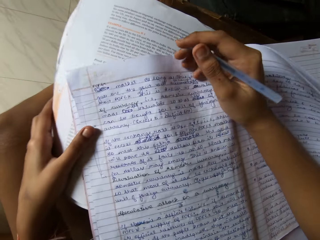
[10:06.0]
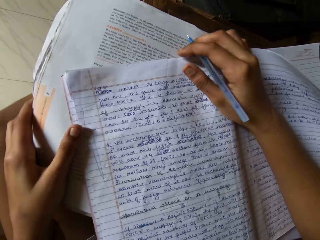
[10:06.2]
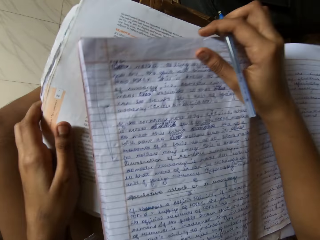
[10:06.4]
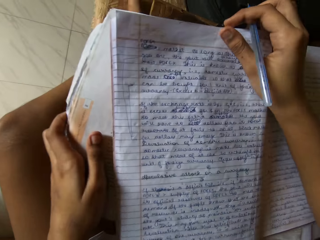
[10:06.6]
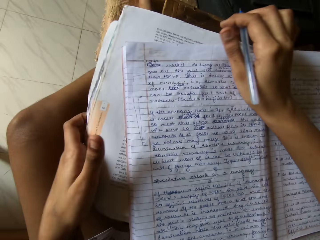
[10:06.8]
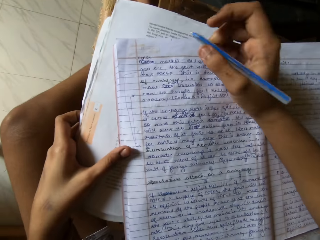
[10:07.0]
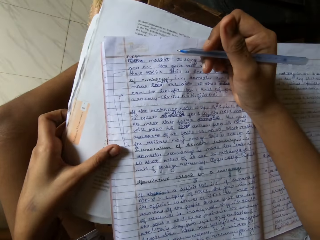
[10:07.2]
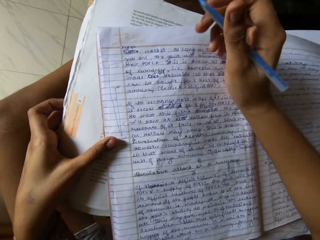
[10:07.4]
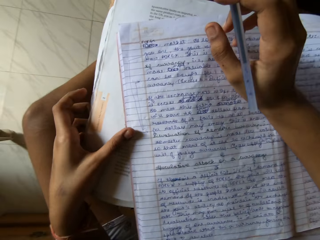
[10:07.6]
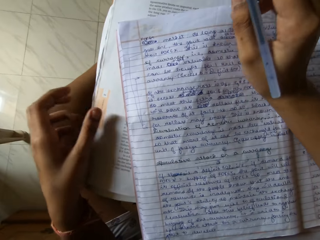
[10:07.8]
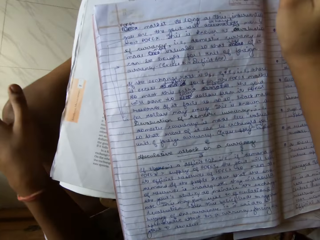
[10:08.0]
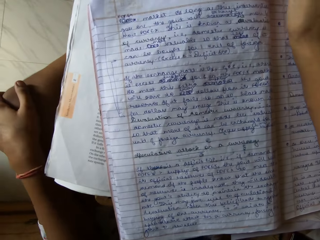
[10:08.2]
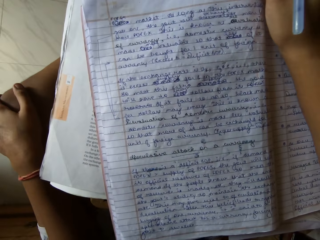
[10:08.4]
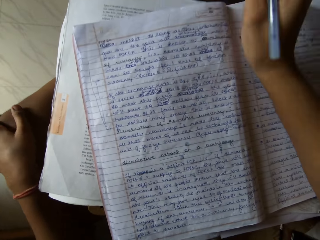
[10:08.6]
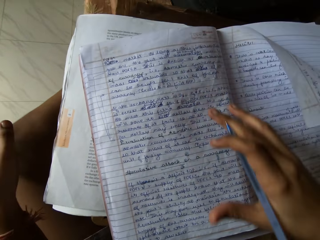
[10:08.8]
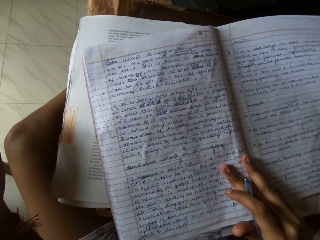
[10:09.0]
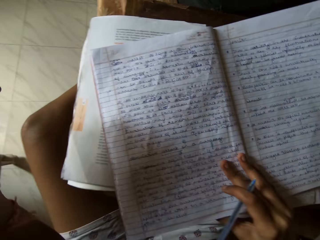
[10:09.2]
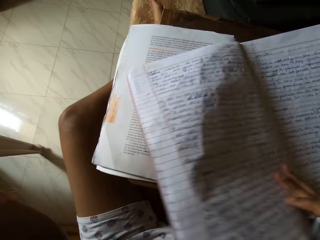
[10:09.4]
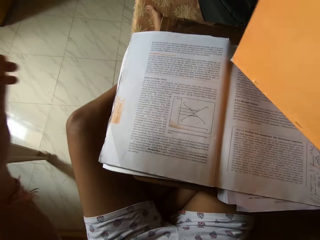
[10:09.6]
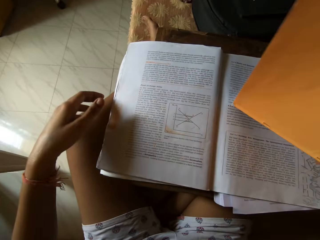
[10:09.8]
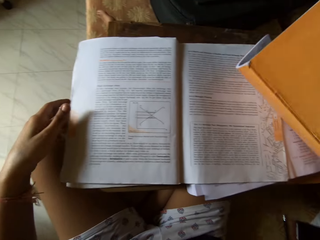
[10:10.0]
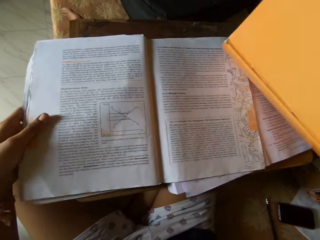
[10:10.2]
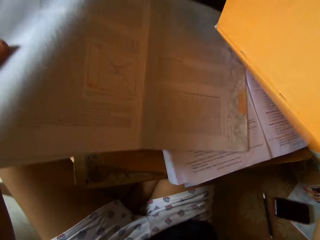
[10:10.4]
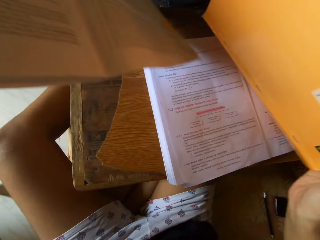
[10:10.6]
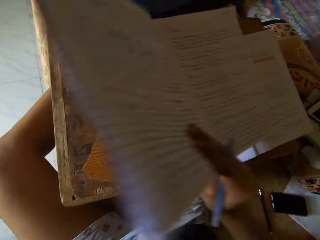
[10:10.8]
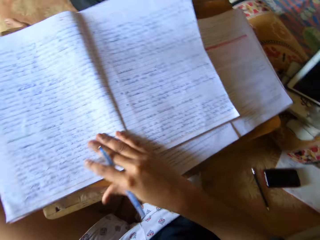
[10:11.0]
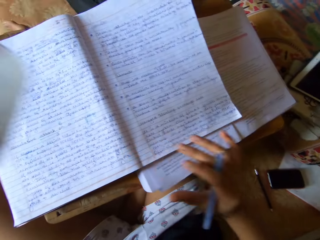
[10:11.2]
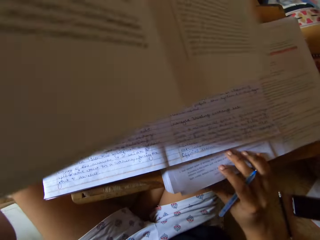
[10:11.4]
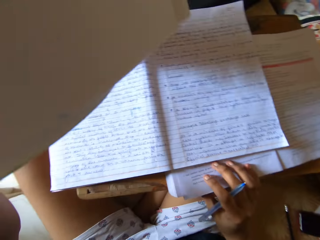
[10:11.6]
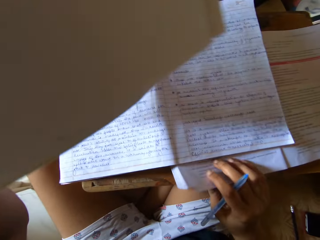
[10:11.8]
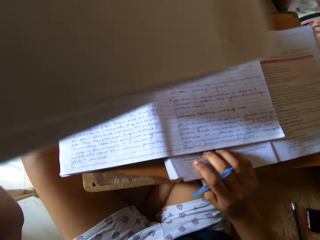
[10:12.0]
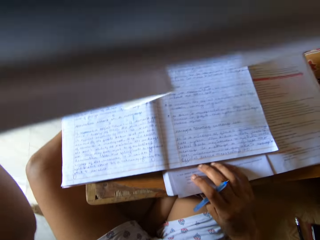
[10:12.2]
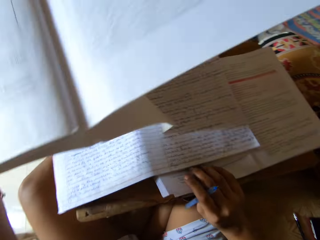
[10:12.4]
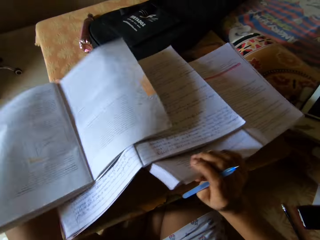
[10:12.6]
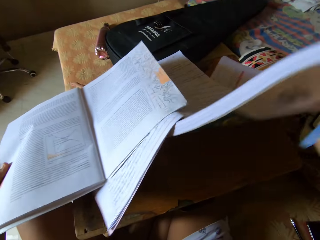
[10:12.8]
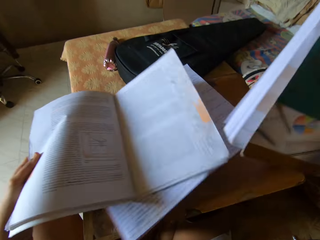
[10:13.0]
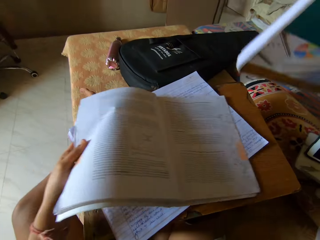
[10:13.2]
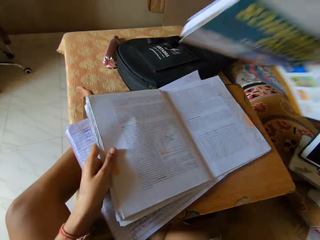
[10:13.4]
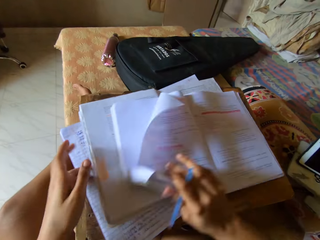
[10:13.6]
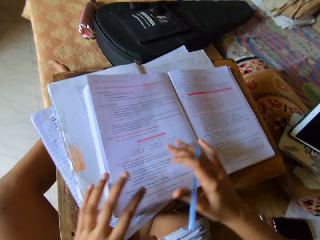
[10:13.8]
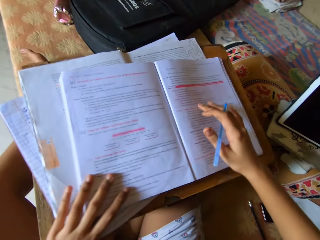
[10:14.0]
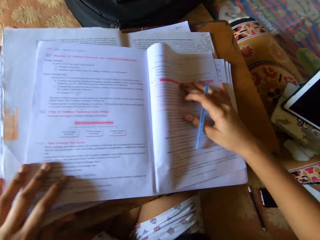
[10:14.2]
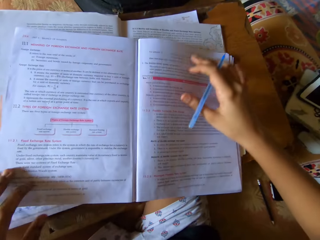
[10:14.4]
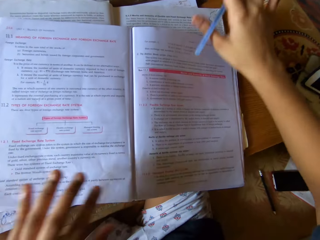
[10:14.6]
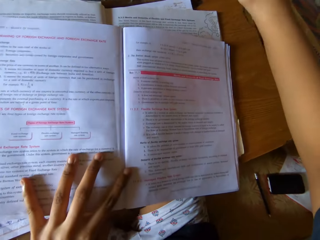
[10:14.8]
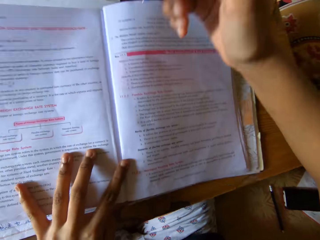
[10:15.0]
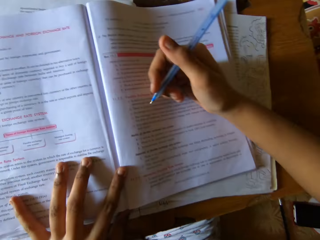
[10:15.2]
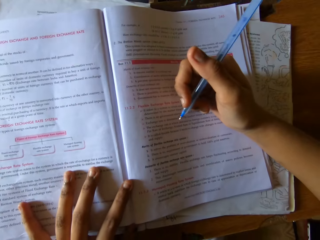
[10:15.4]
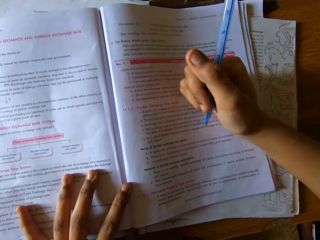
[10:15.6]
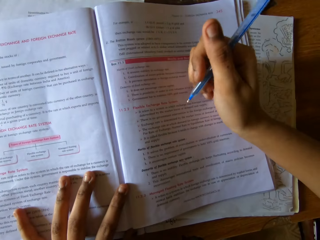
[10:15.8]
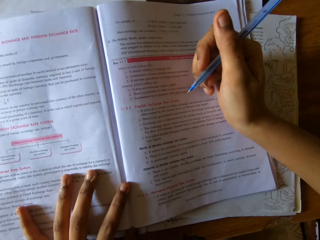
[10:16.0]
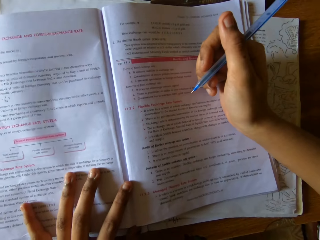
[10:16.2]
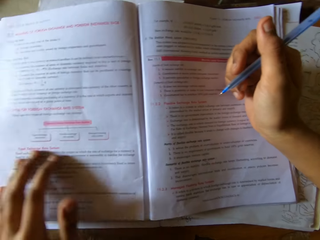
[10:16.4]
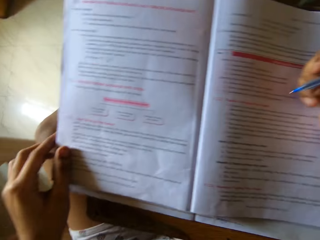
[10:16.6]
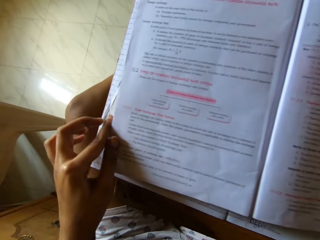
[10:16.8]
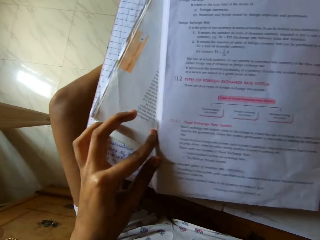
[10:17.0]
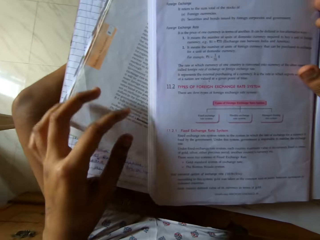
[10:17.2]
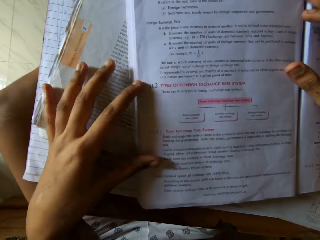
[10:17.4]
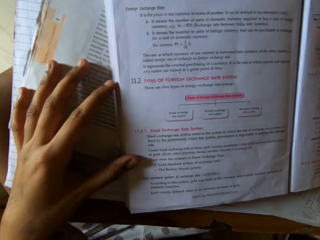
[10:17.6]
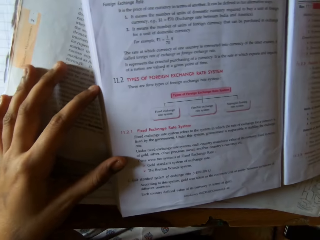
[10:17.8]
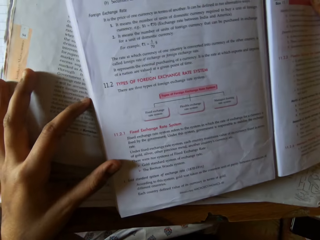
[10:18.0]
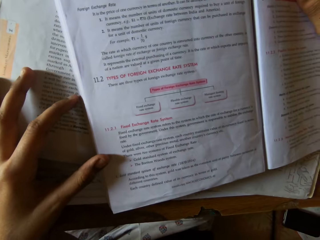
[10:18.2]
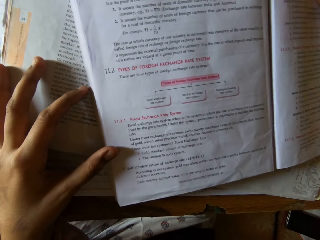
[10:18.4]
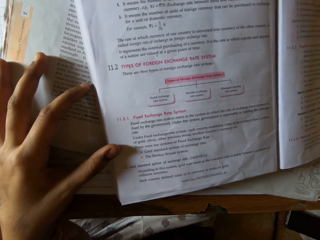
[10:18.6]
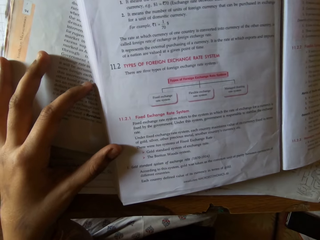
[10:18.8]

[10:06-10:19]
The camera wearer picks up the book. They pick up the book again. They place the book on the table. They place the book on the book. They take the textbook under the notebook. They place the textbook on the textbook. They move the book.

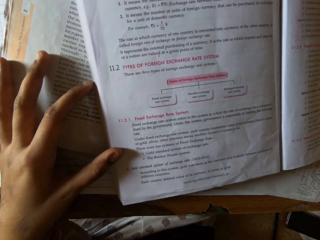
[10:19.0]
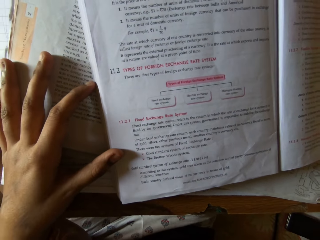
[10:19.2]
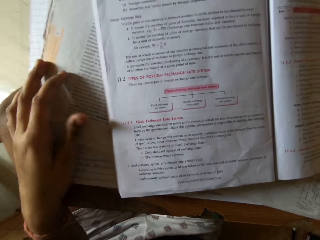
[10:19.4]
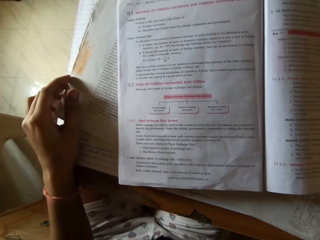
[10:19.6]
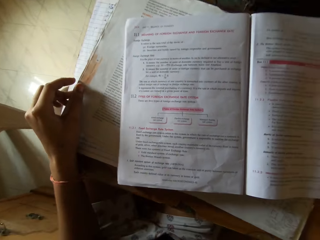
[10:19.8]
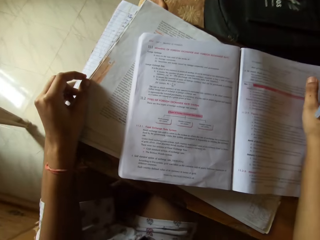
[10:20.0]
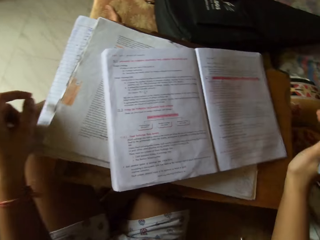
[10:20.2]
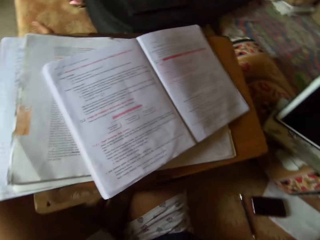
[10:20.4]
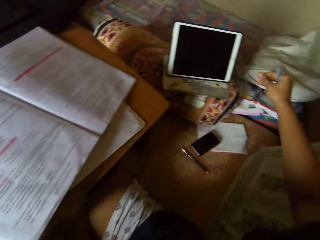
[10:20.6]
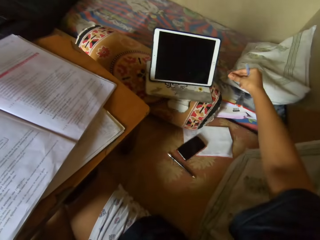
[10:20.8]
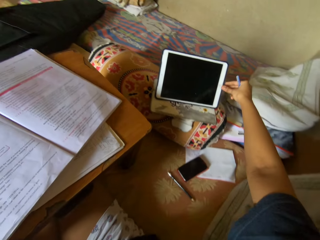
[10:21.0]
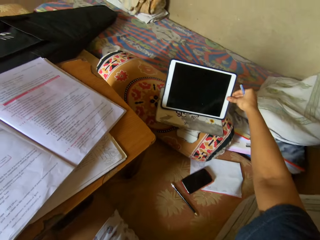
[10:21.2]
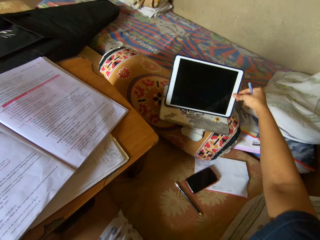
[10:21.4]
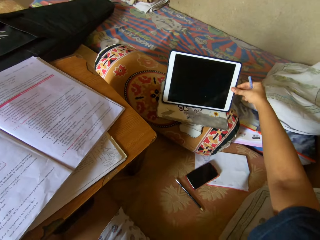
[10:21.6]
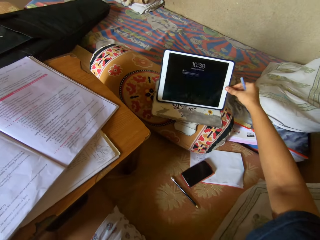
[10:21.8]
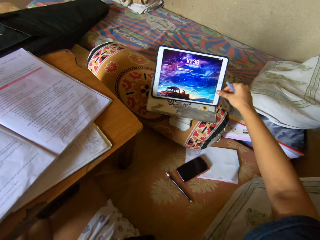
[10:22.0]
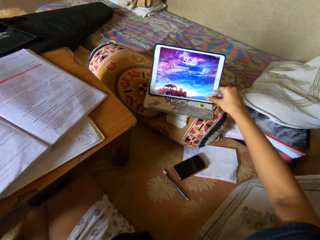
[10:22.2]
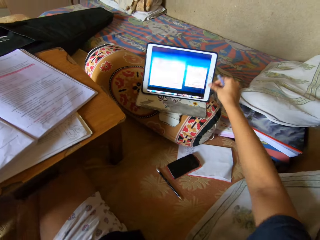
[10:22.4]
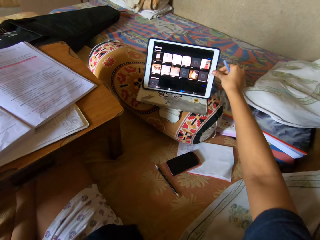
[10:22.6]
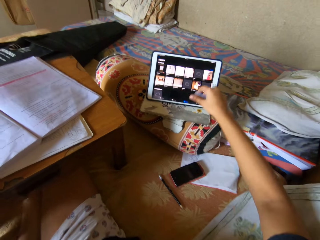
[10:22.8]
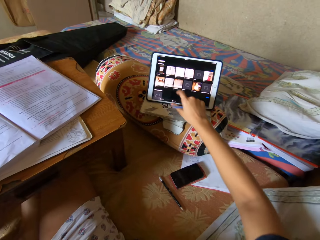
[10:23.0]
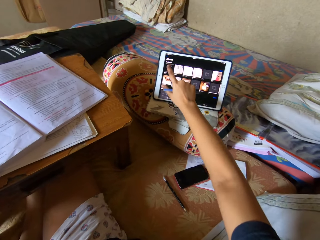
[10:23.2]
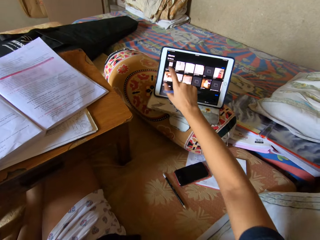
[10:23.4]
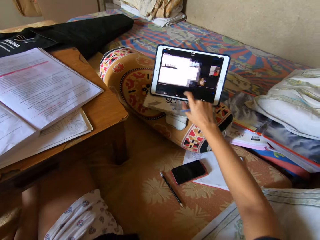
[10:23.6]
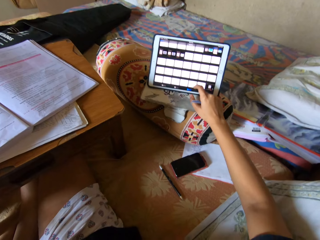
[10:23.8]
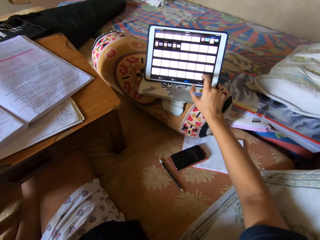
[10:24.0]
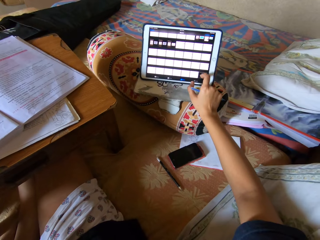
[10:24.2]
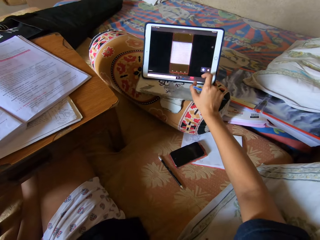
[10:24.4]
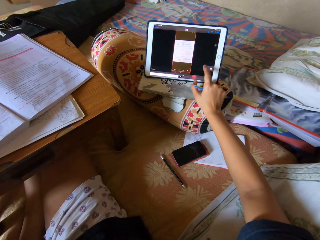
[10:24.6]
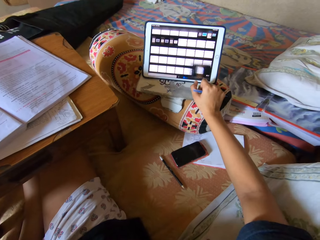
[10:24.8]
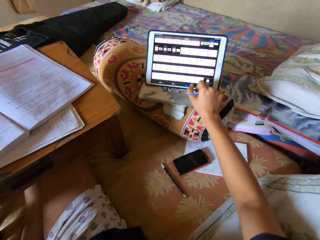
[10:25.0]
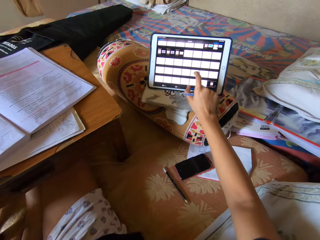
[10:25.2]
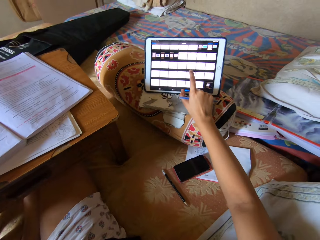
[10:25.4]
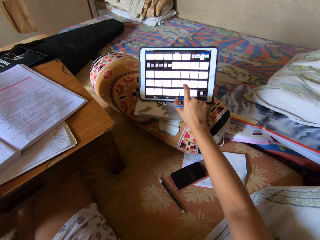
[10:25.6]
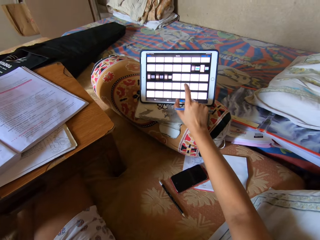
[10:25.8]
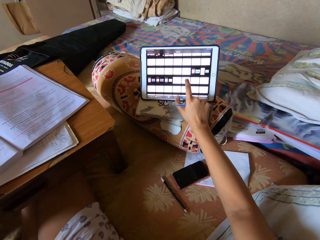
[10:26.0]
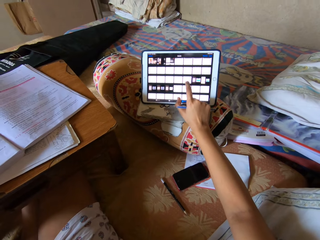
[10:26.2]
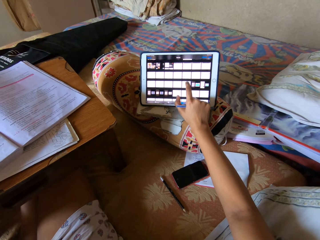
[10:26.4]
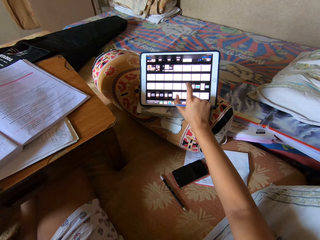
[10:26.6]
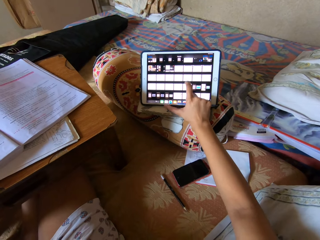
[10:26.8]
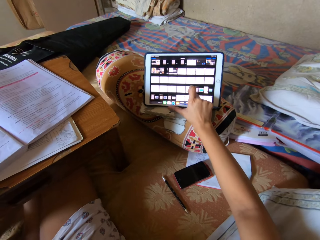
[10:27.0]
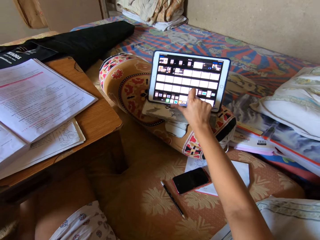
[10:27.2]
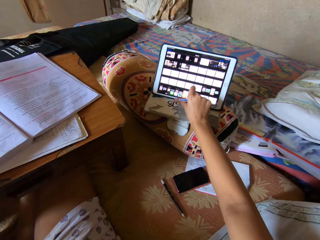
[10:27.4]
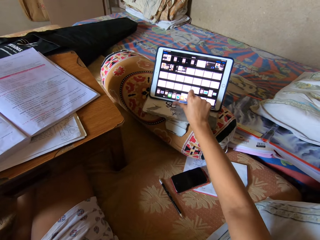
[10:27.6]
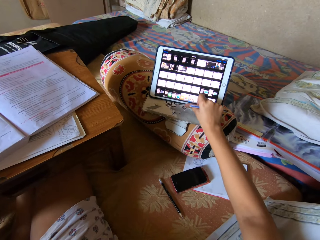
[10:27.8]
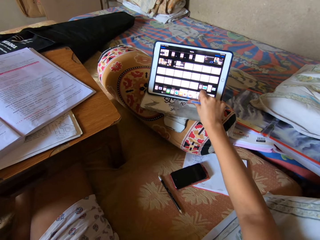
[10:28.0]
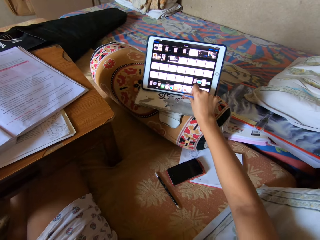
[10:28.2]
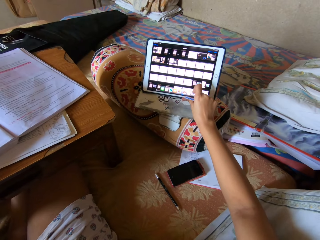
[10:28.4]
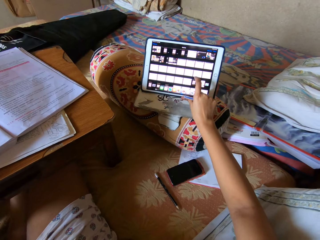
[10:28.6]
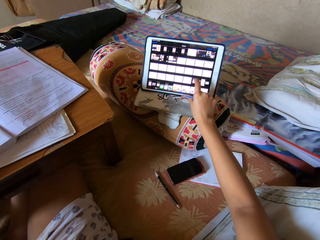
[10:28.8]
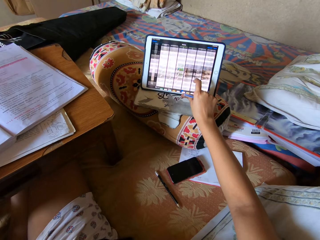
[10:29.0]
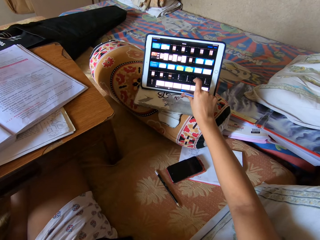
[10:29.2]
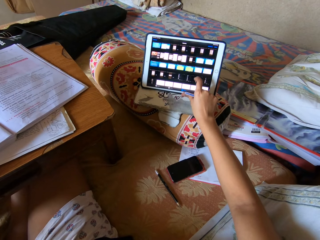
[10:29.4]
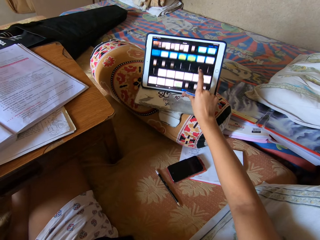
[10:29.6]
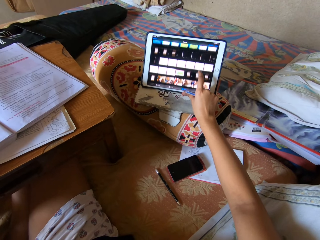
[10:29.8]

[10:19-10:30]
The camera wearer presses the iPad.
